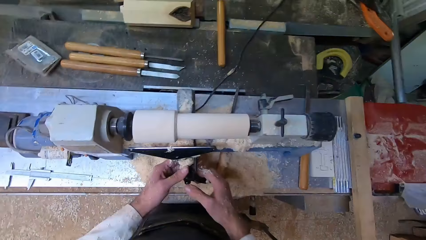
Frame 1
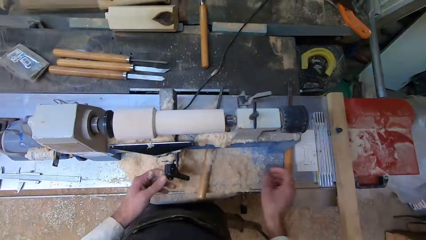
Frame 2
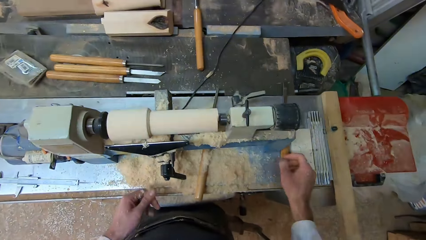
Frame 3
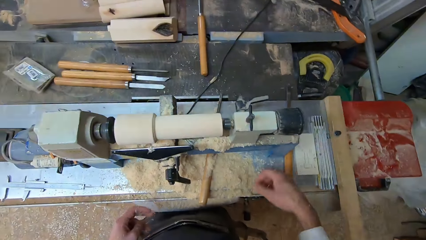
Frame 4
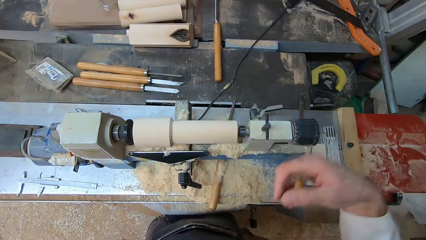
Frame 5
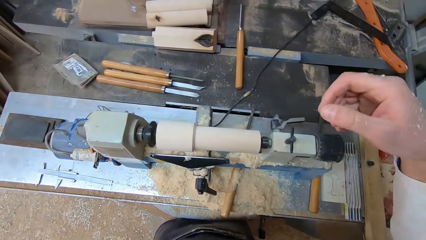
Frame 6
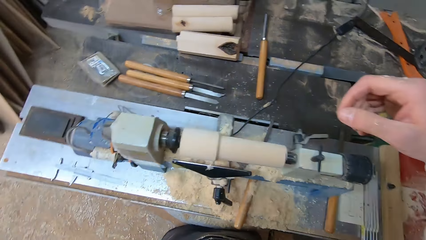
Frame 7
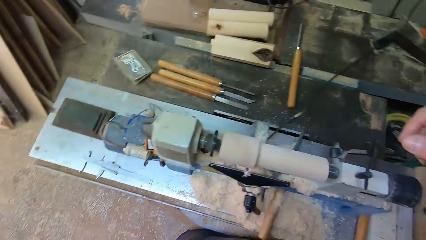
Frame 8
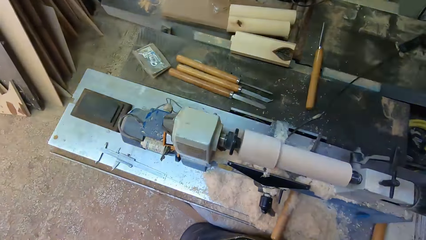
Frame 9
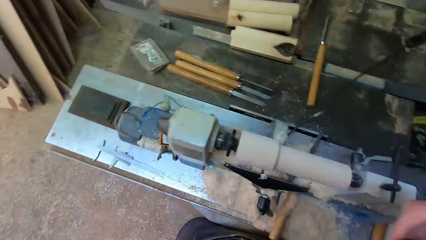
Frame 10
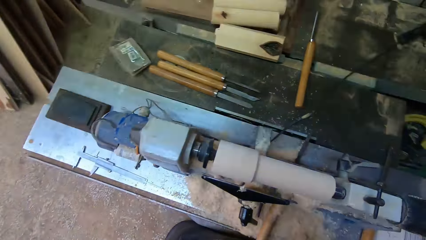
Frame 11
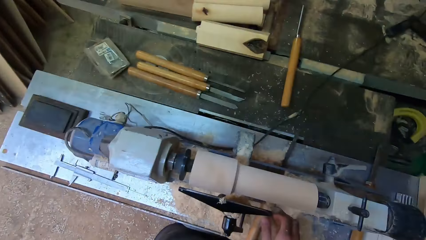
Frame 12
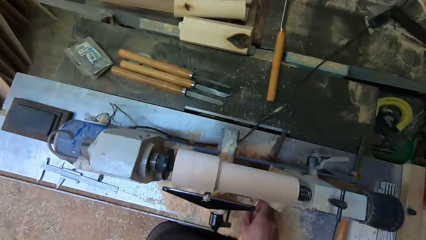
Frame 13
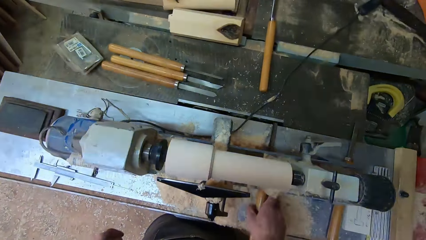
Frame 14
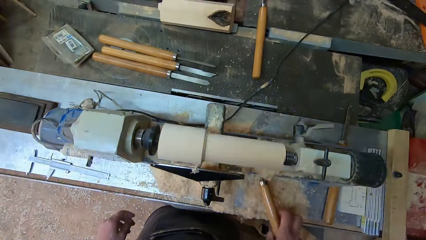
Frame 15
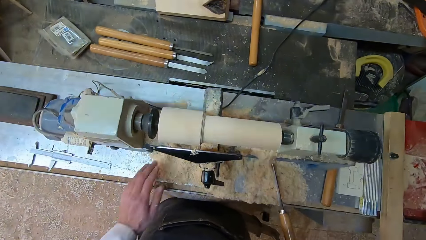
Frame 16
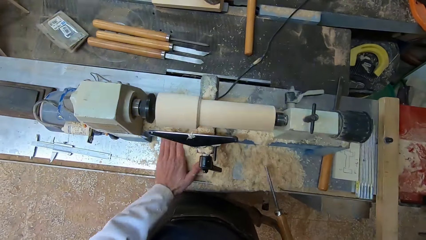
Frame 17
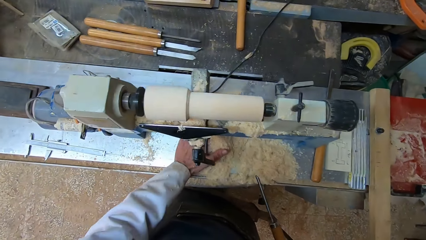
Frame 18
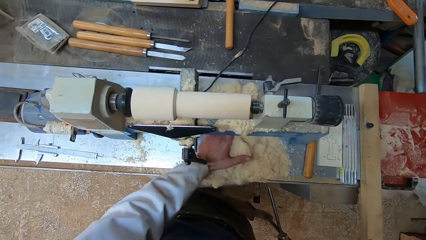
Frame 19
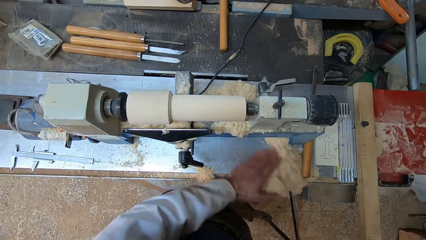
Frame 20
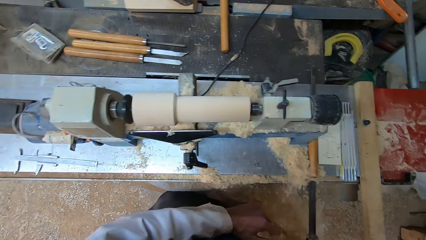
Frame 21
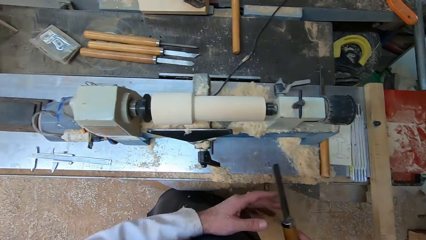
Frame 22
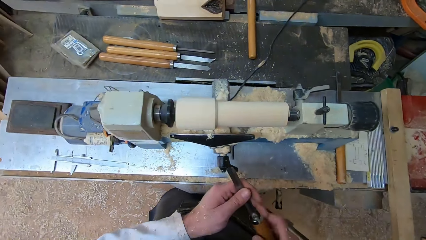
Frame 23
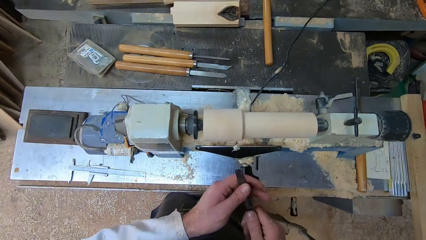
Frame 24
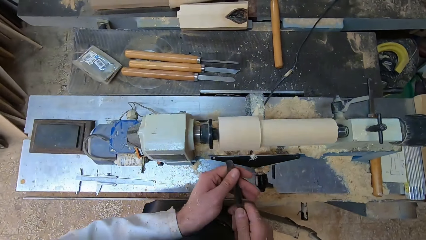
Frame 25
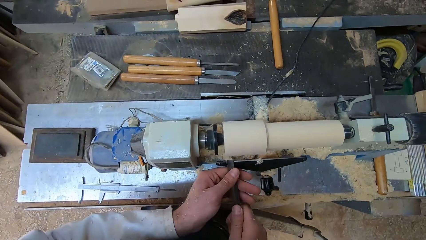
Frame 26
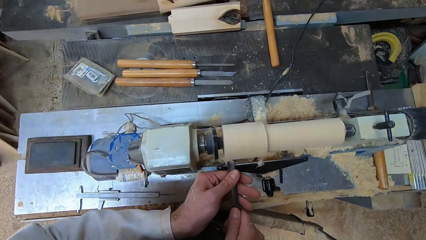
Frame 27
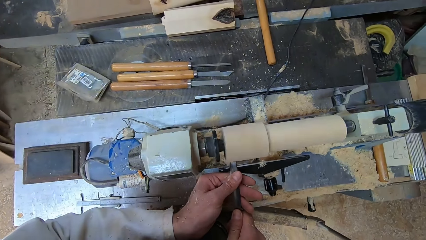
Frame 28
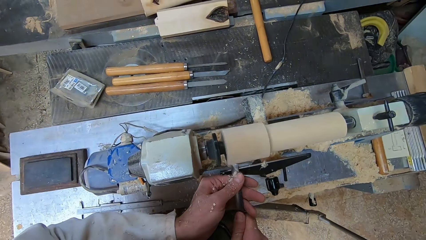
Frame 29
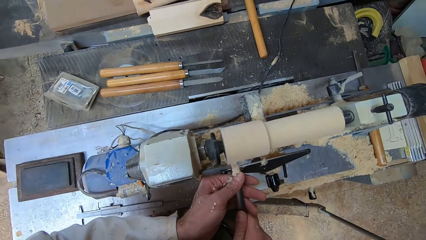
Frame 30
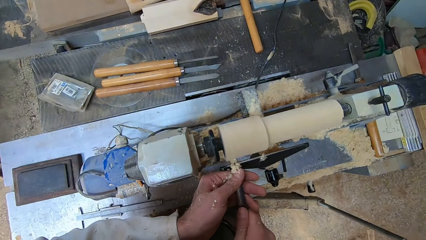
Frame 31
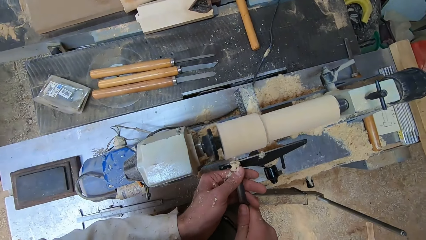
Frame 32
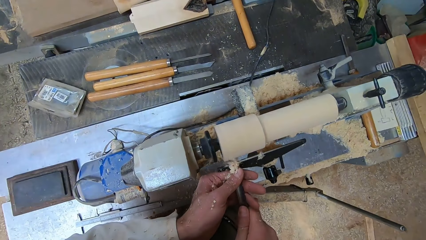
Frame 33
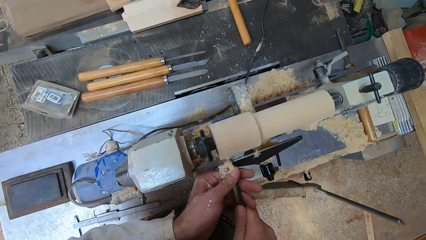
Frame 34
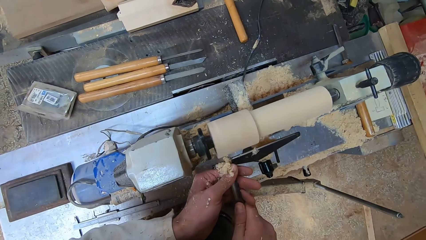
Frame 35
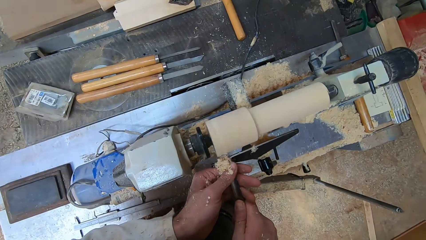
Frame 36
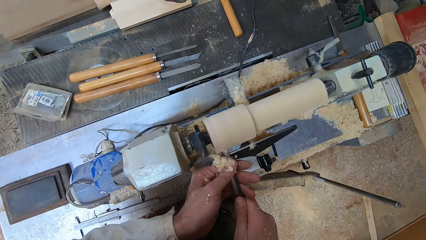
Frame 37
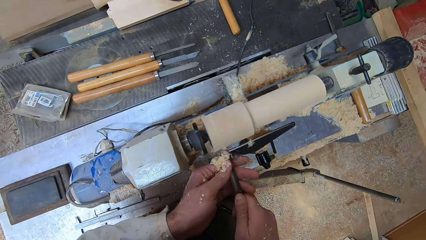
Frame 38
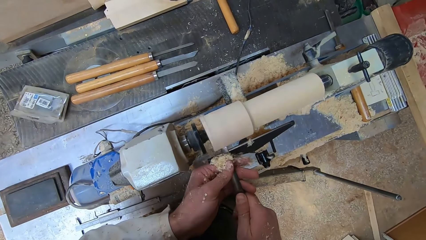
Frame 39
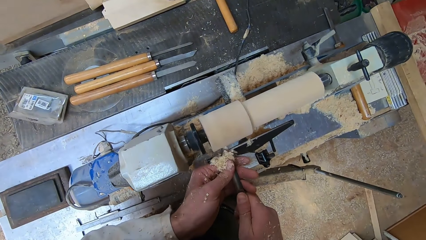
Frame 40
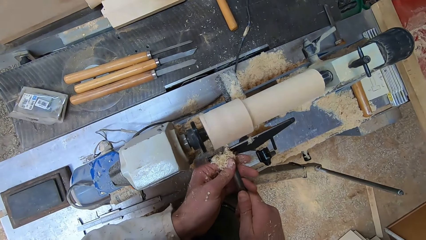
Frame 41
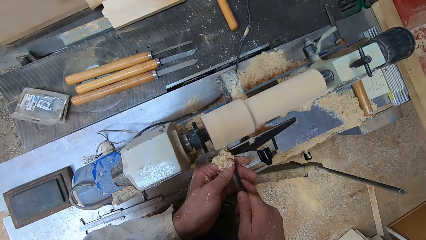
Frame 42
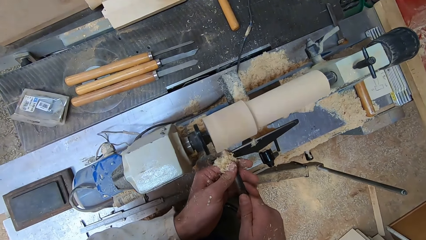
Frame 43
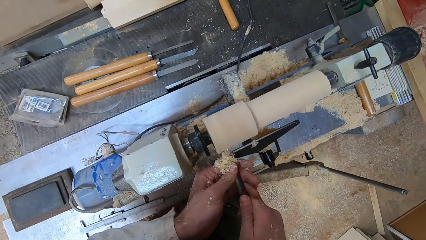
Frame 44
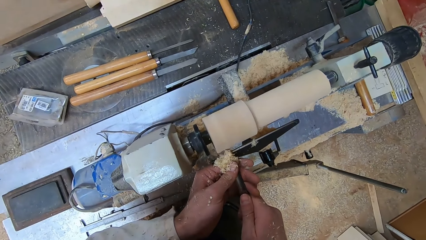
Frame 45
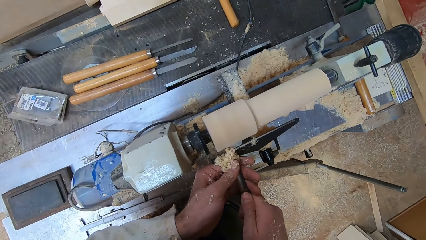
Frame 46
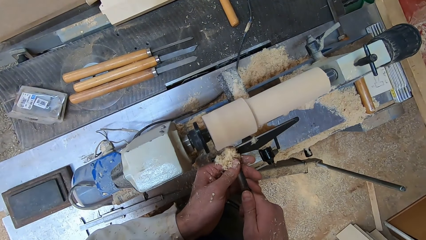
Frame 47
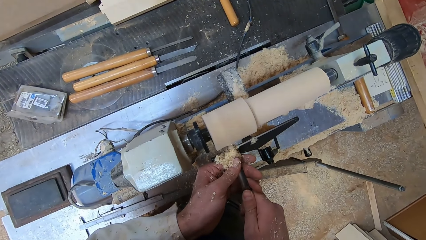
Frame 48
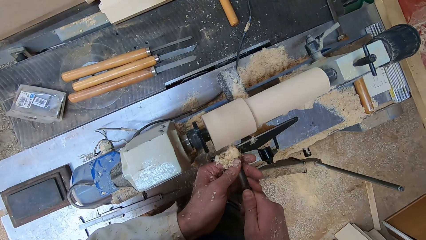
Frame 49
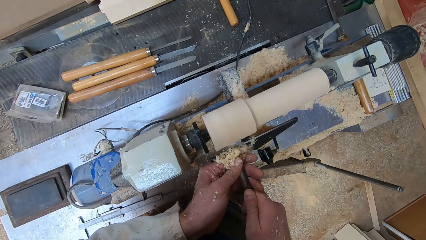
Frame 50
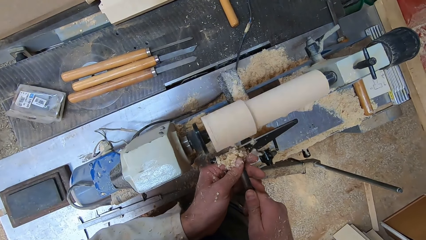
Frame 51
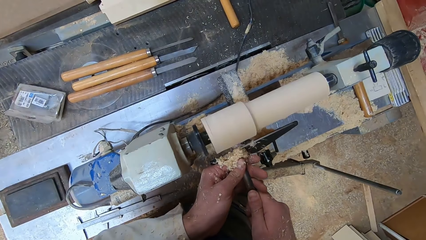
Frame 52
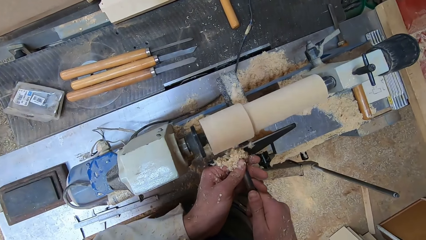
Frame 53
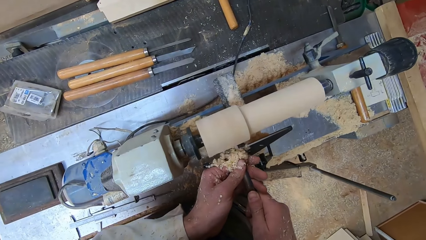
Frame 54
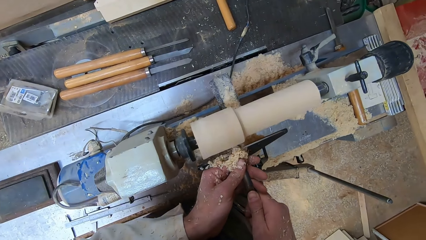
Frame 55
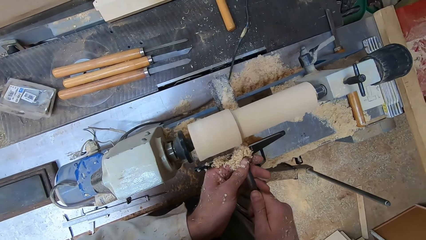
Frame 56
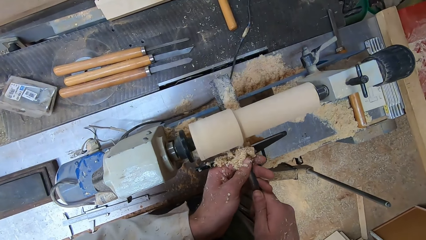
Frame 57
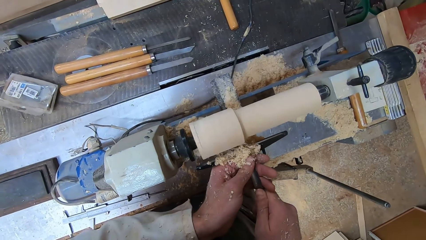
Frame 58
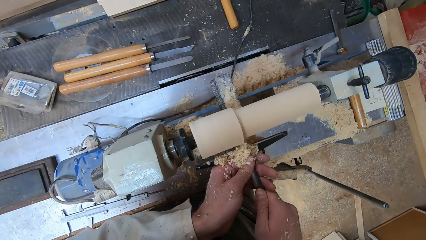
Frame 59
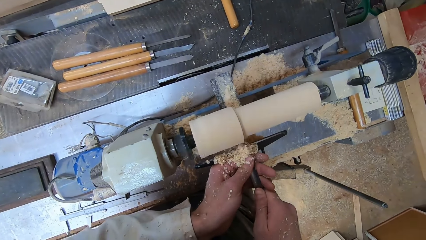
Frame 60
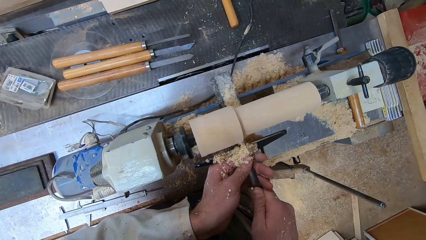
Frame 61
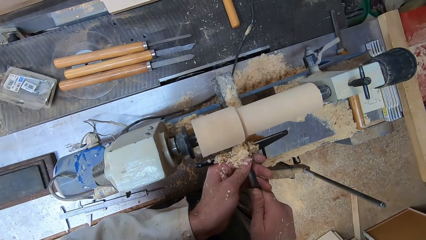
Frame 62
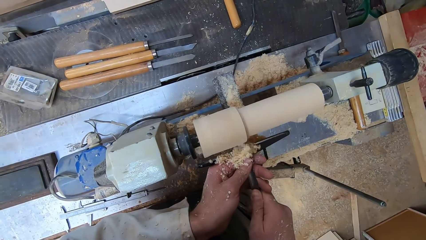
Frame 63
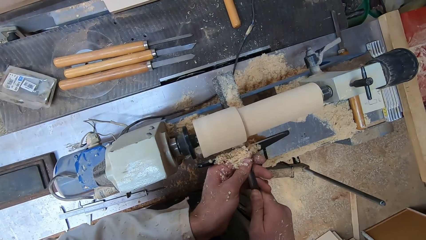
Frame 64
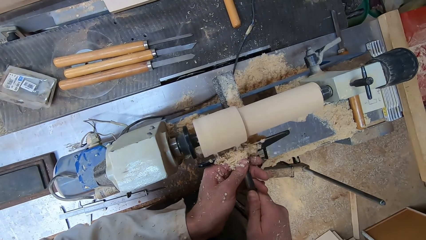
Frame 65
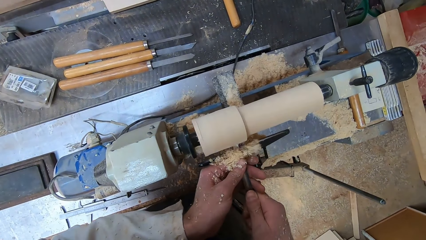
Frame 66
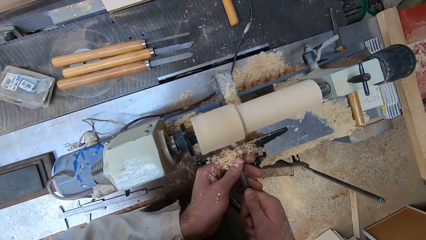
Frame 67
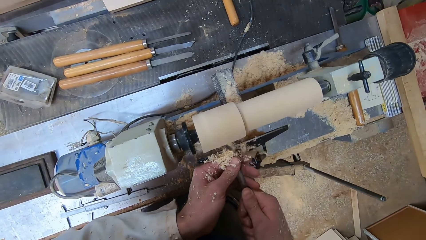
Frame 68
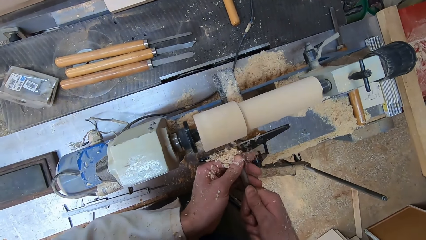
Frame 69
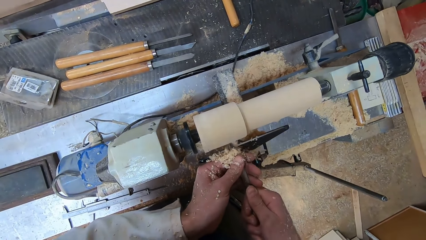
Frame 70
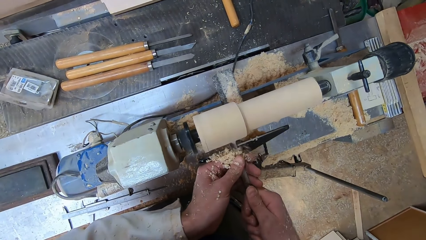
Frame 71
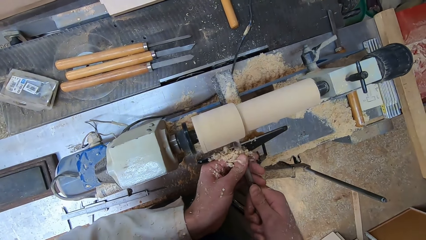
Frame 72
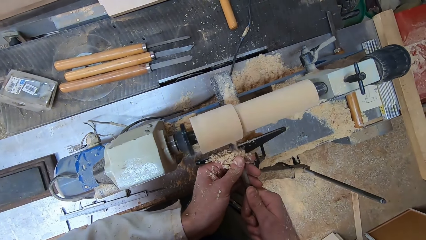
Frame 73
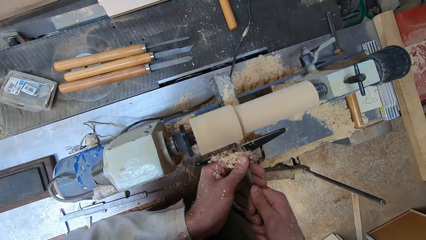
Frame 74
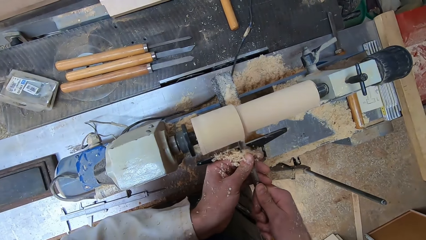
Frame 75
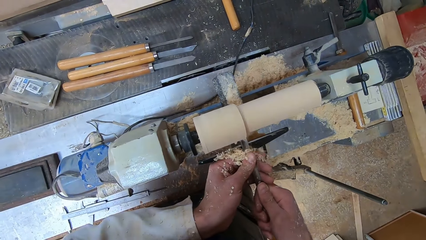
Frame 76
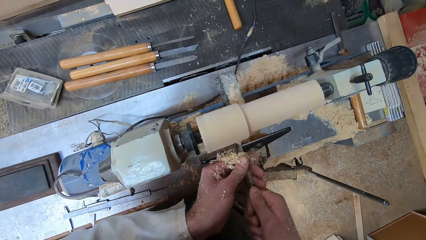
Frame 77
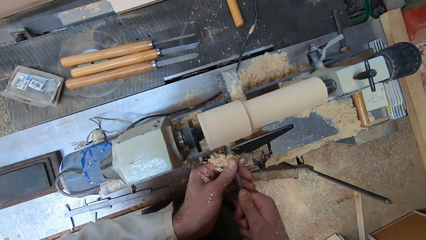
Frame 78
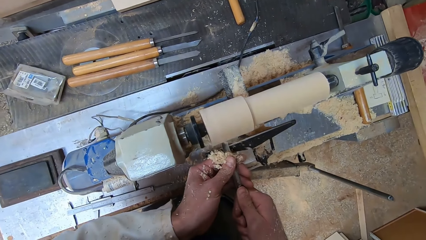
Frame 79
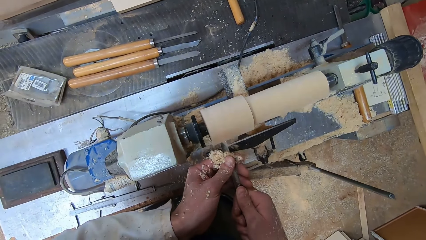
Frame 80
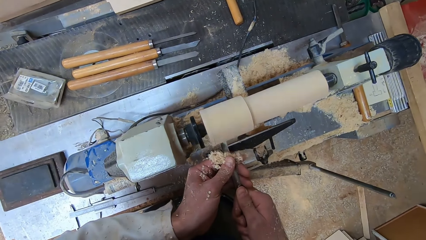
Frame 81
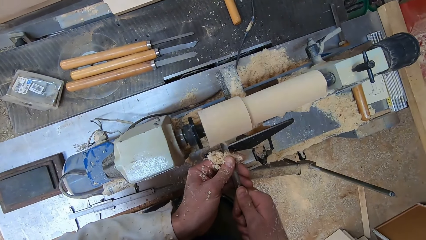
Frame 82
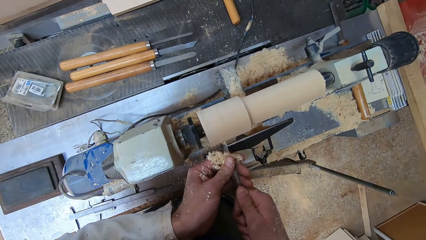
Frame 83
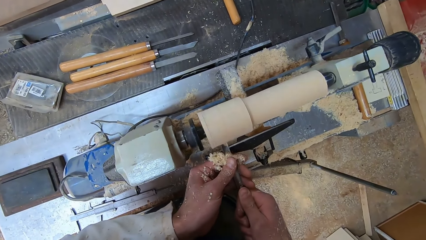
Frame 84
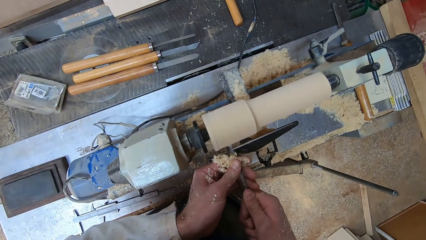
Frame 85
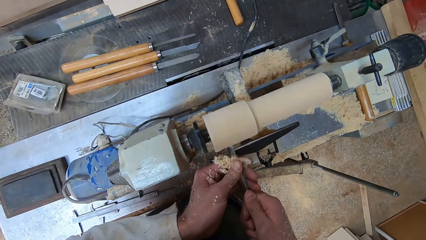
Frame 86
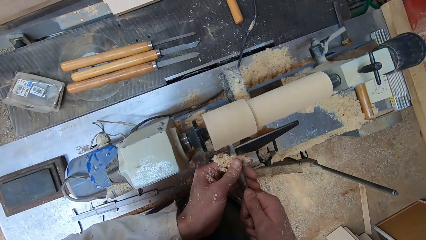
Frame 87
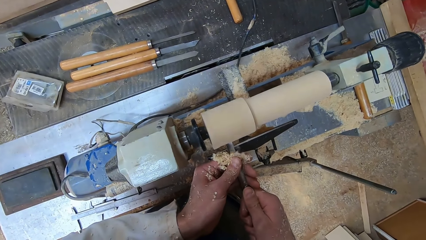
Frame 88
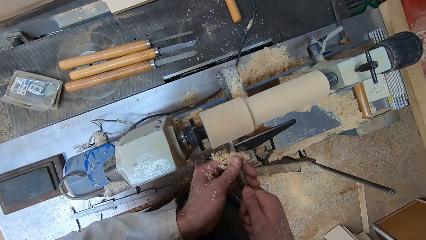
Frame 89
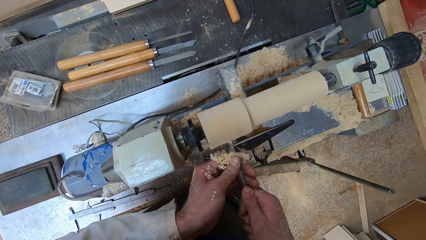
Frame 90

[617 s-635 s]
The camera wearer picks up the gouge from the round wood making machine with his right hand. He clears wood shaving on the round wood making machine with his left hand. He holds the gouge with both hands. He shaves the round wood in the round wood making machine with the gouge in both hands.
